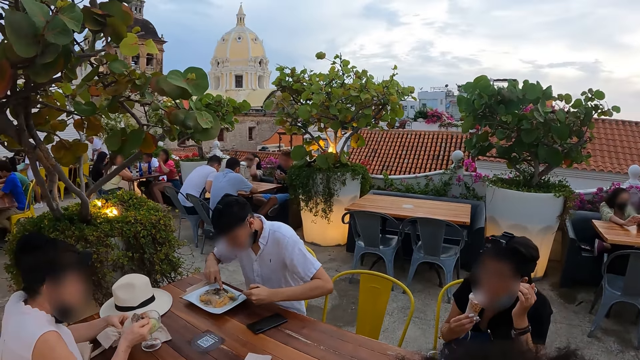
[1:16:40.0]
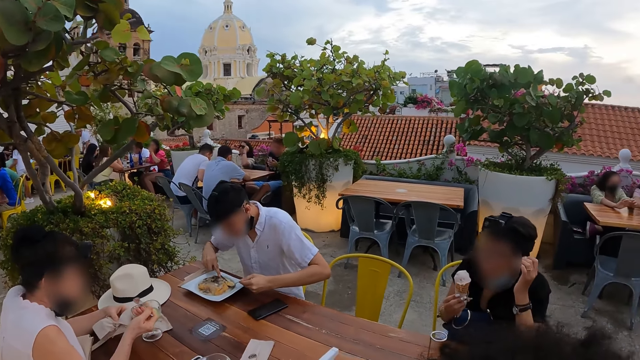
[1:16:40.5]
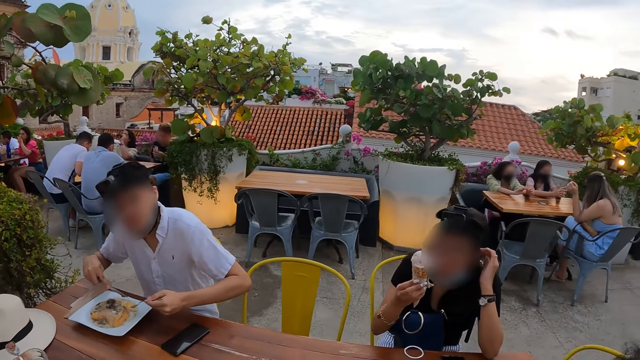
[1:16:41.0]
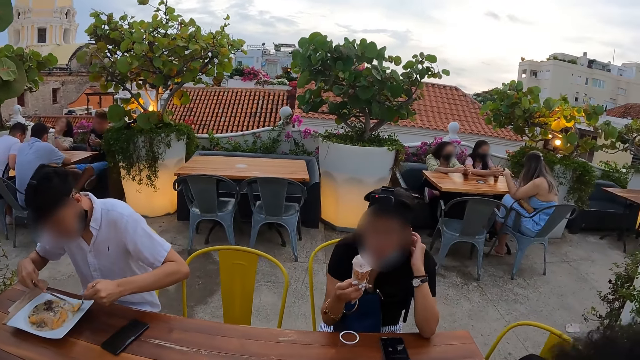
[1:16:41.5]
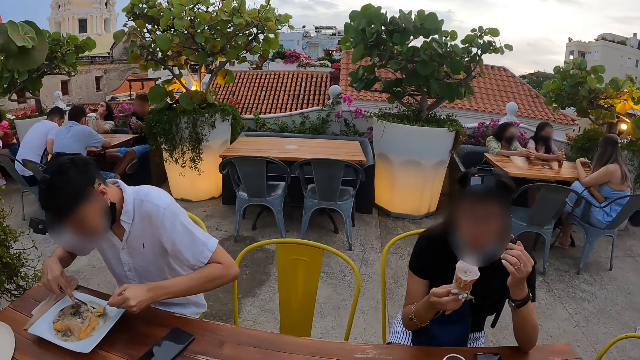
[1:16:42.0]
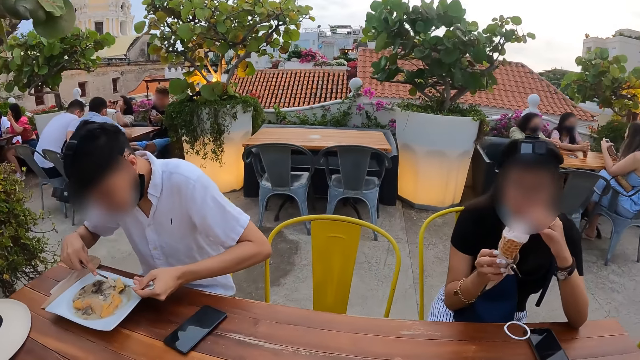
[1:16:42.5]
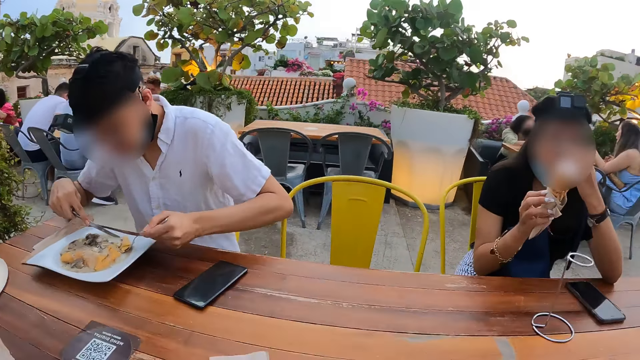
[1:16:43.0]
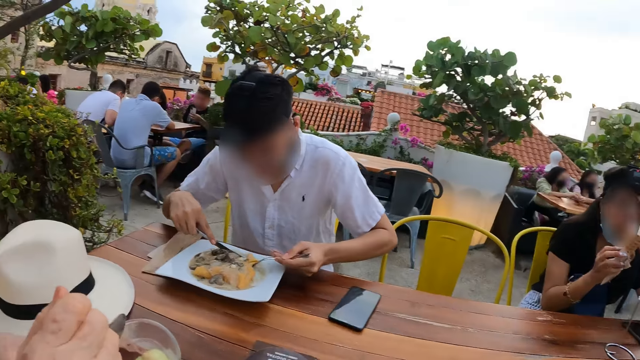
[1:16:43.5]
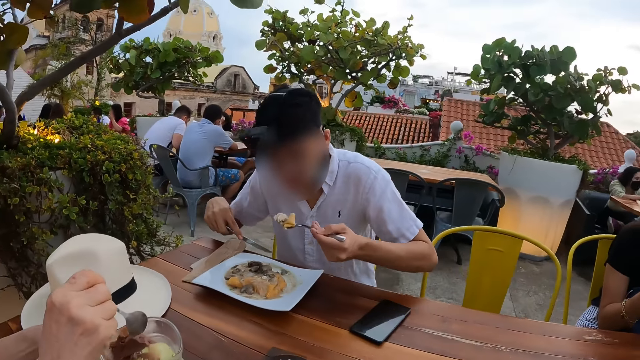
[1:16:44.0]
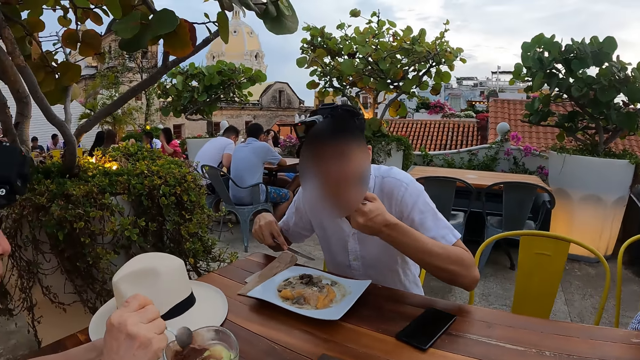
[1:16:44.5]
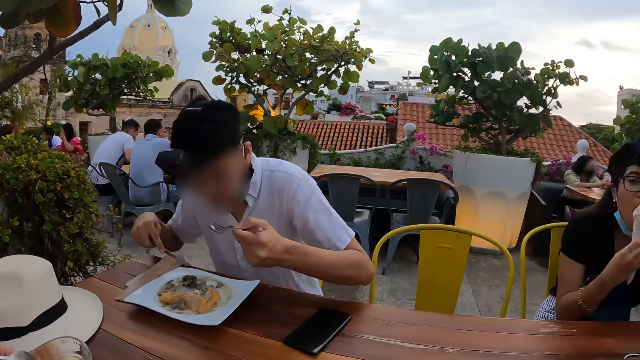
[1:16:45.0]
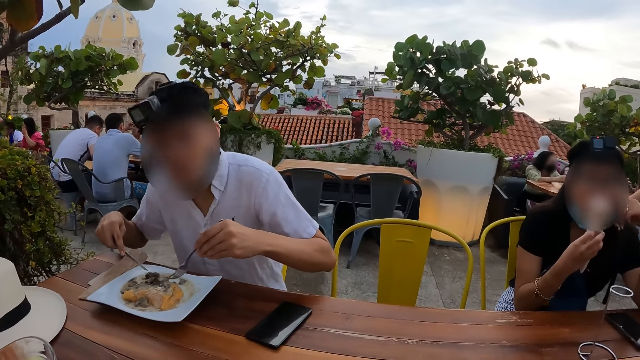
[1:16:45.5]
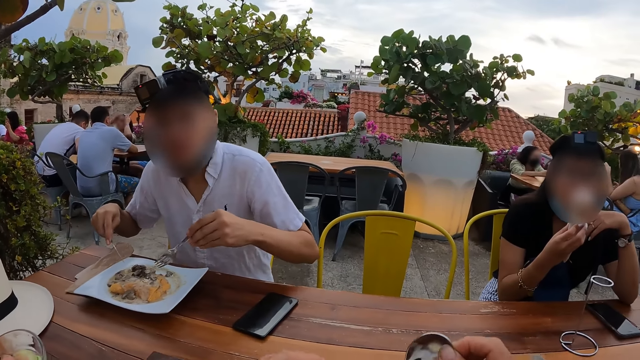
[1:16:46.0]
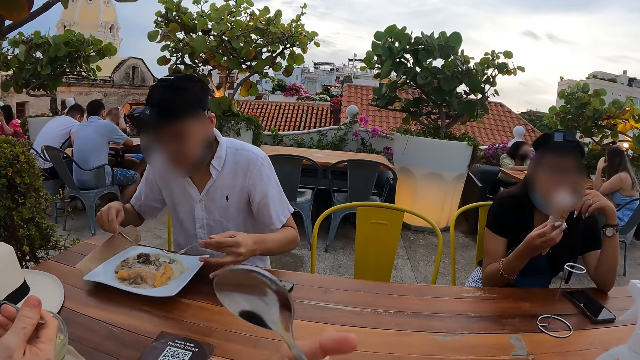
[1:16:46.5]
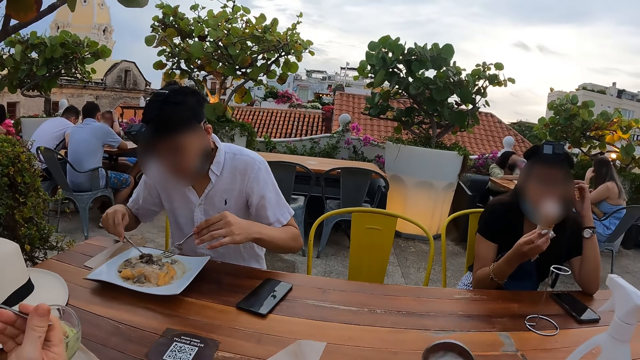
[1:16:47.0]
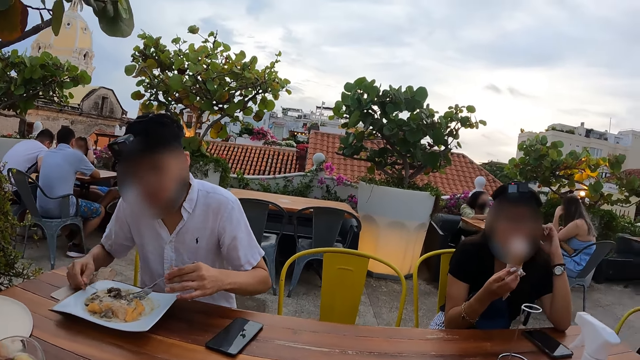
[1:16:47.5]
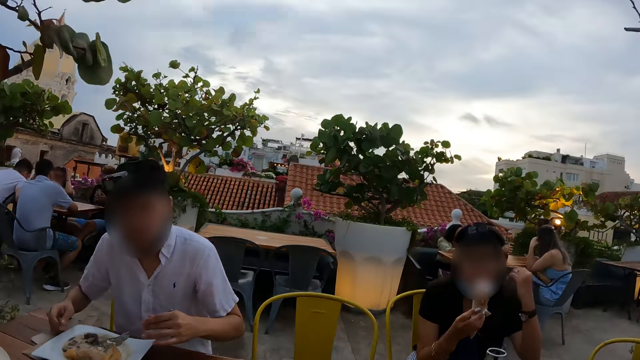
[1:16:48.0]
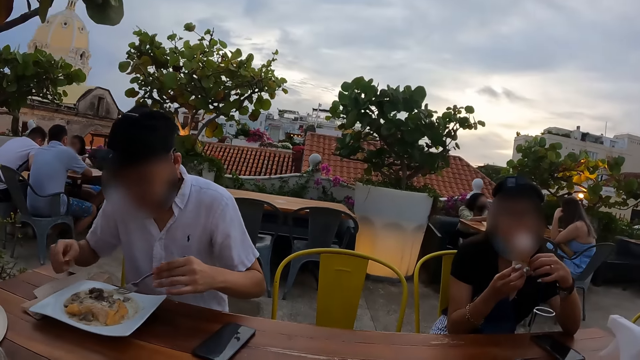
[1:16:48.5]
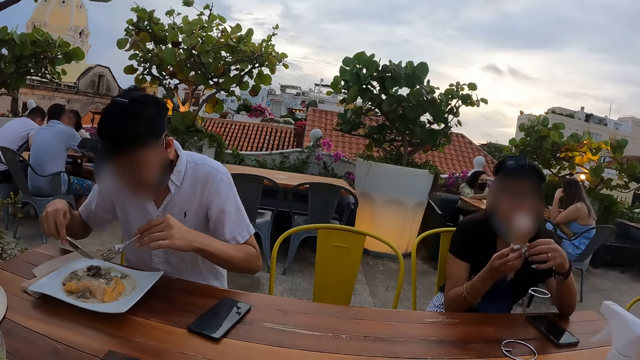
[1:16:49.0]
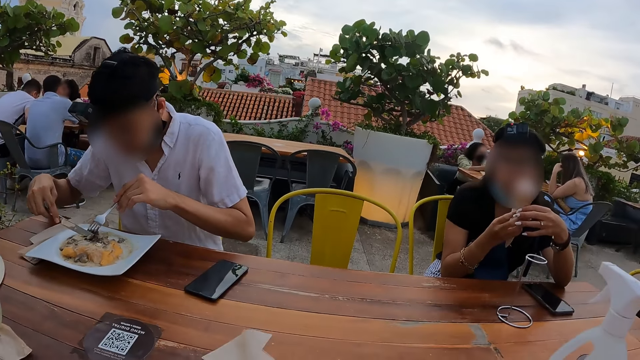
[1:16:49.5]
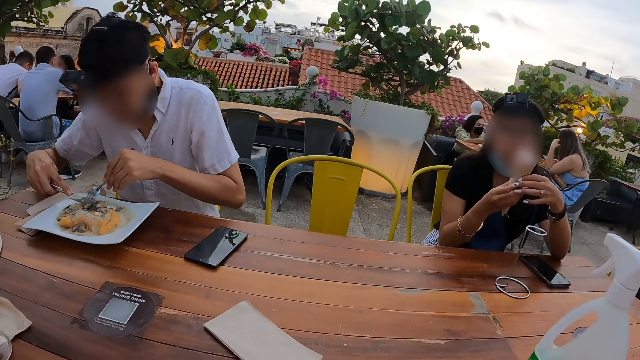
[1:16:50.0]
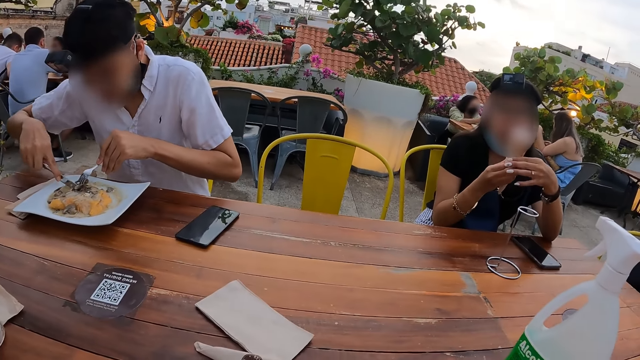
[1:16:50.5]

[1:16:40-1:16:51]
The camera wearer looks around. They sit down and look at a man.

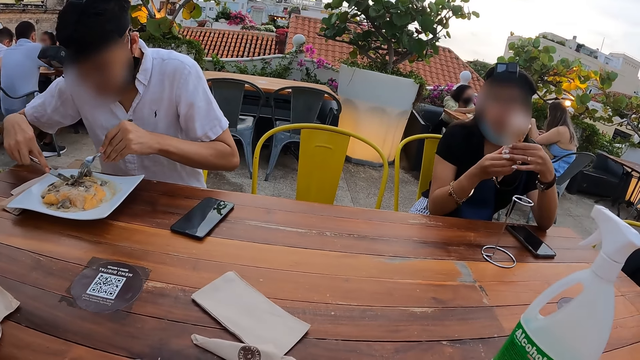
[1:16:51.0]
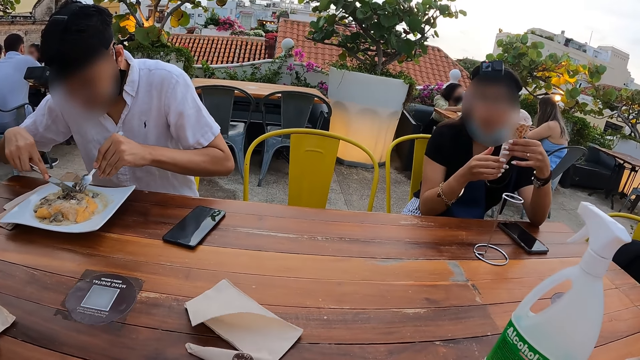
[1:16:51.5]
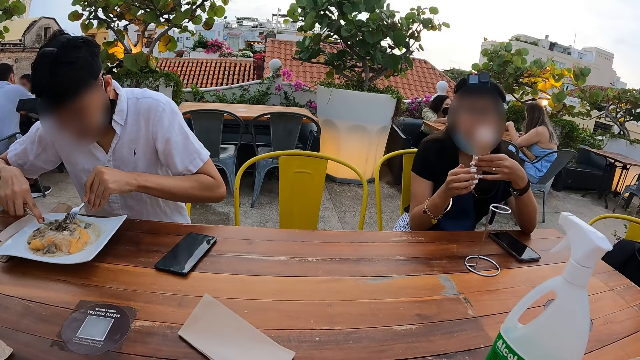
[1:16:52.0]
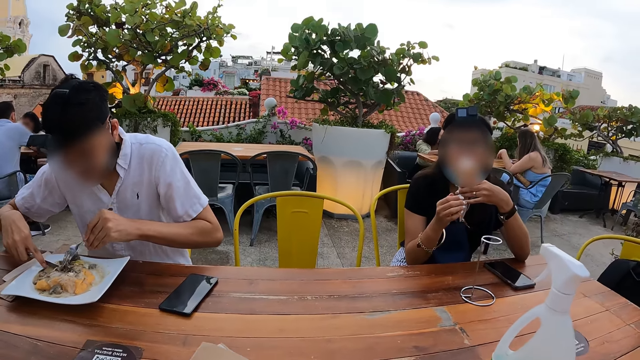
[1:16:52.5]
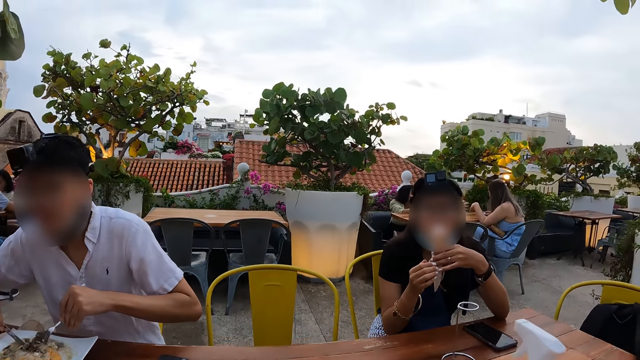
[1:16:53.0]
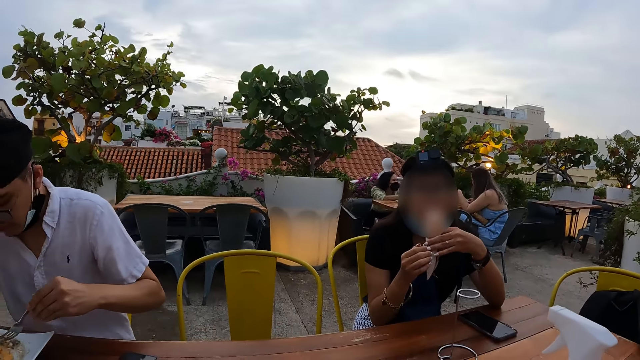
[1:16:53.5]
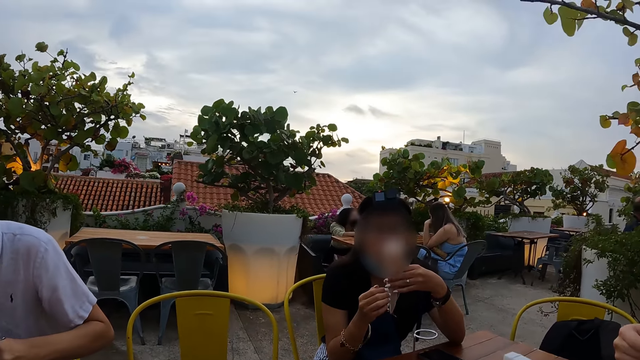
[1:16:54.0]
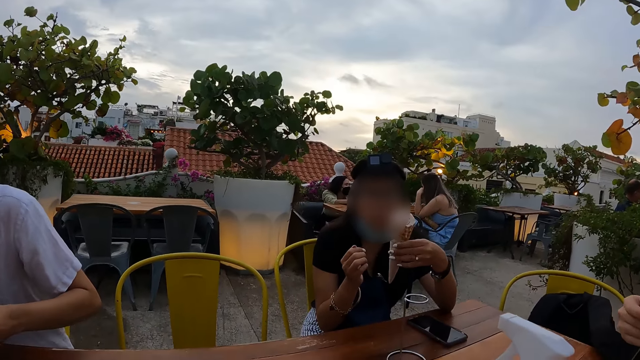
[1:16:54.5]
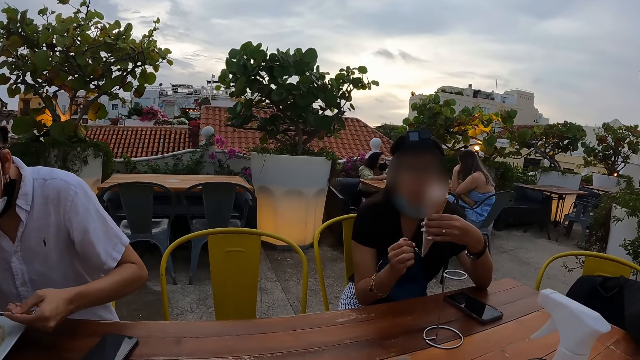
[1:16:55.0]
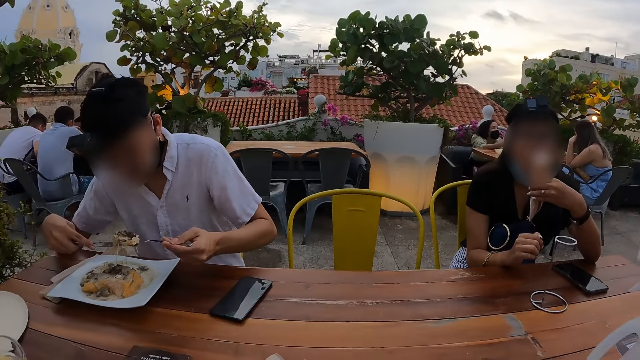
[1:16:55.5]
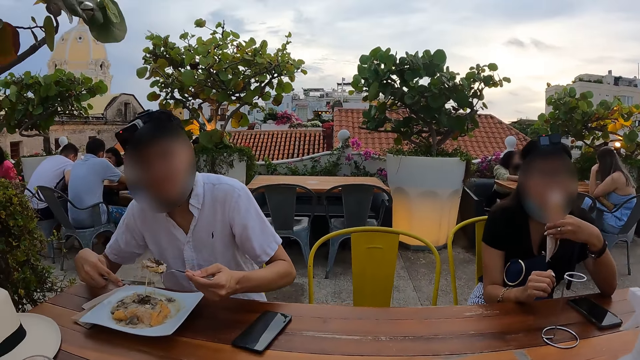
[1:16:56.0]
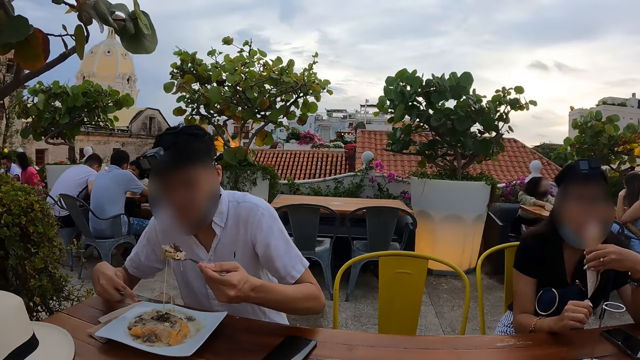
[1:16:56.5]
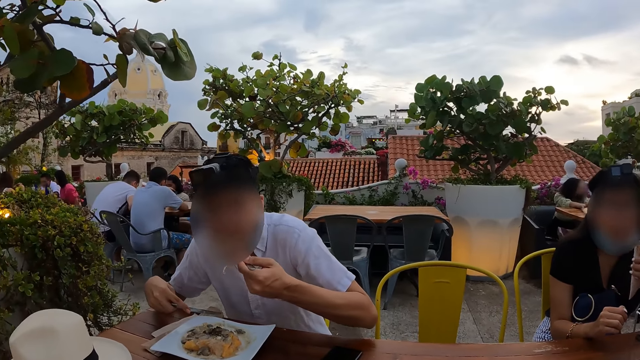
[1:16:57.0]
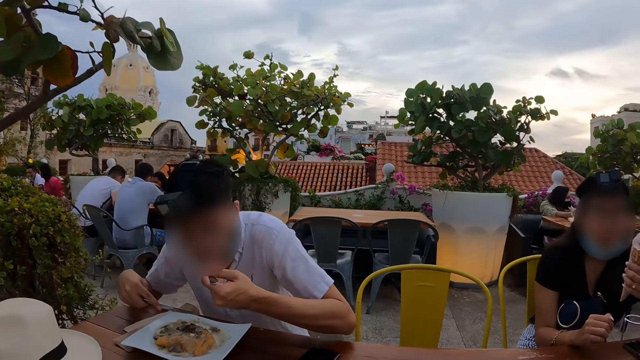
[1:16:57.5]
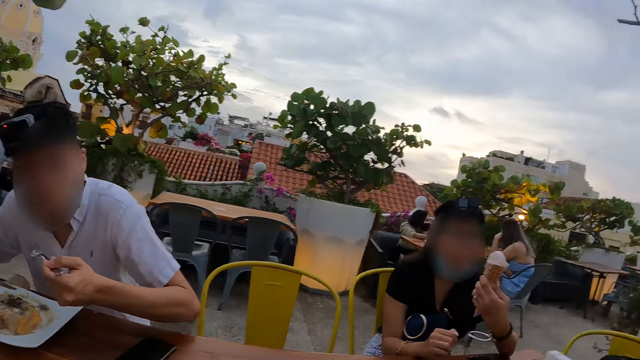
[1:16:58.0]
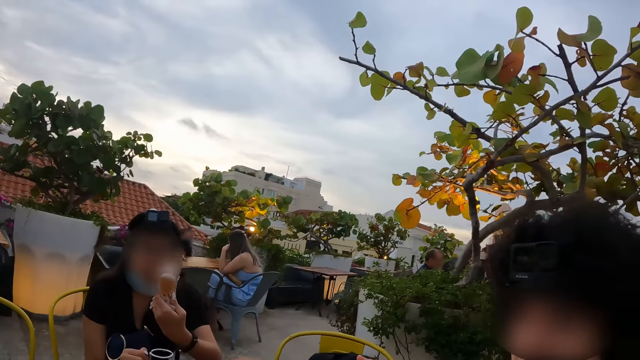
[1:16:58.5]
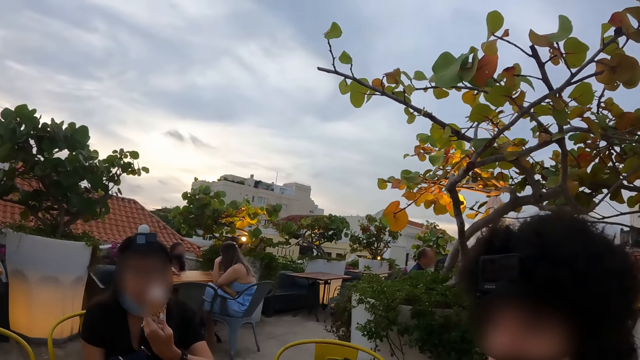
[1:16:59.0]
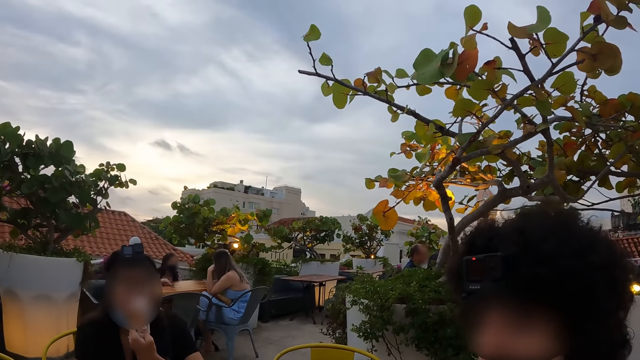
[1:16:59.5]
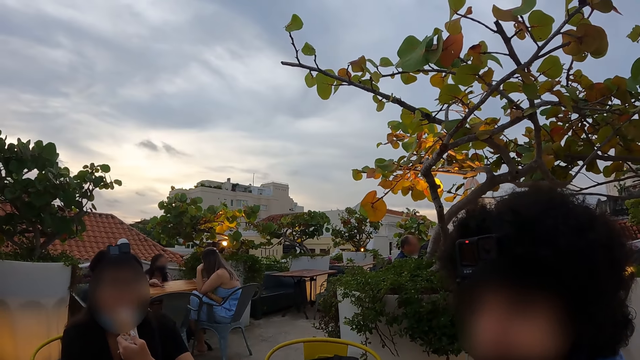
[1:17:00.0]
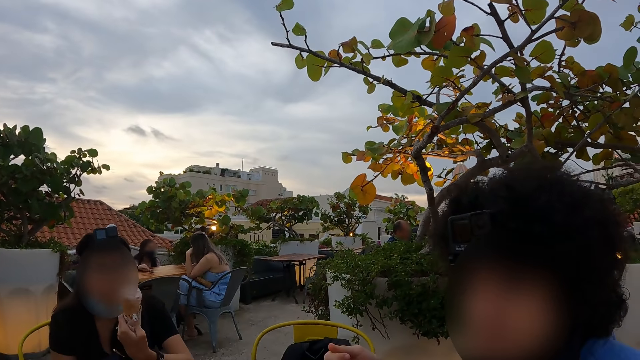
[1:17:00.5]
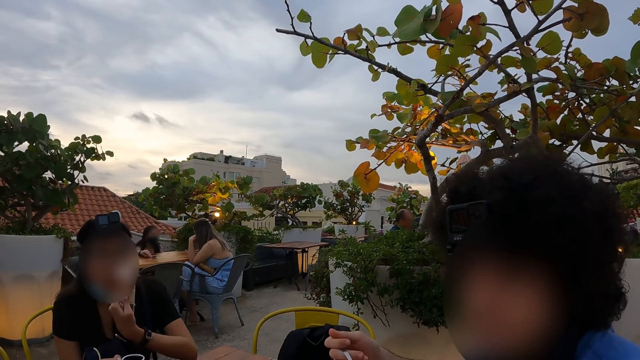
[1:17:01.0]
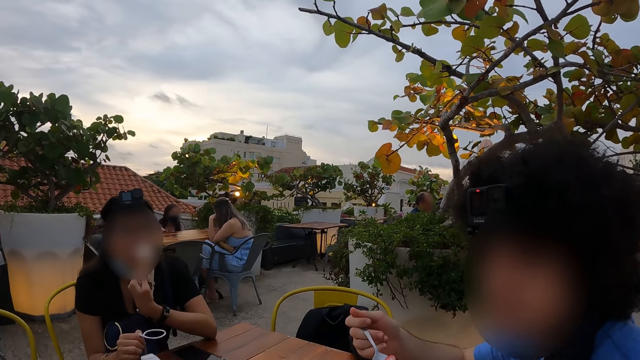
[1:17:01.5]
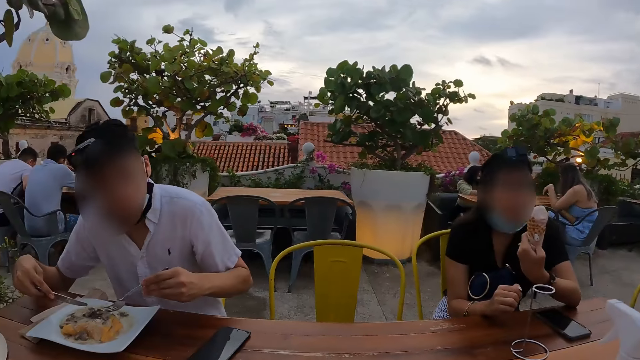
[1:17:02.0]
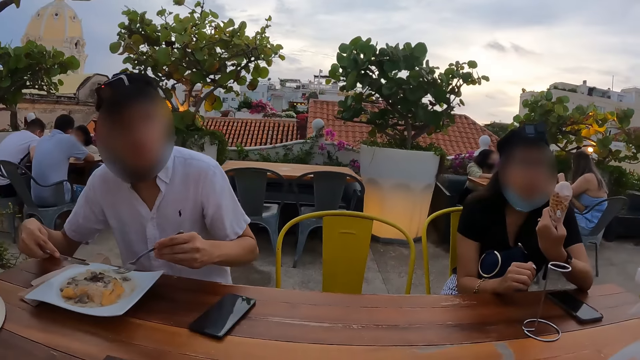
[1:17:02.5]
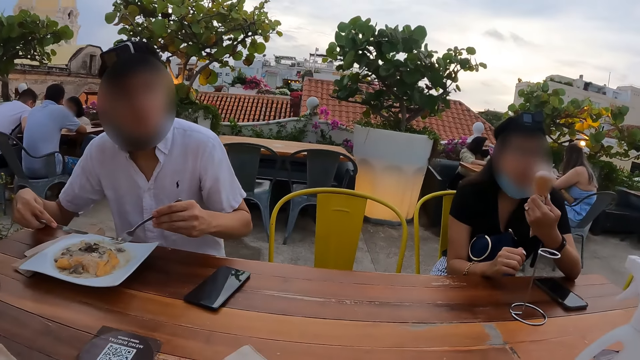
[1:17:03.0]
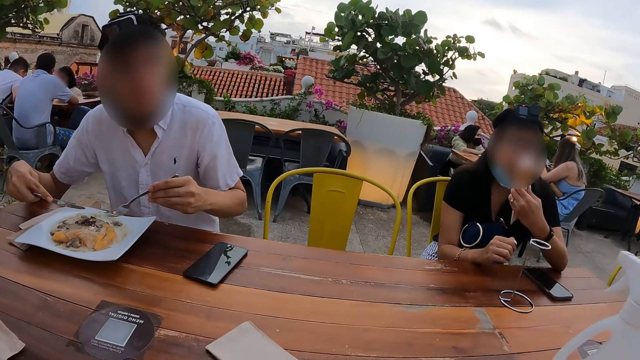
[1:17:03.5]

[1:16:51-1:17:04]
The camera wearer looks at a person. They look around. A person scoops the food and eats. The camera wearer looks at another person.
